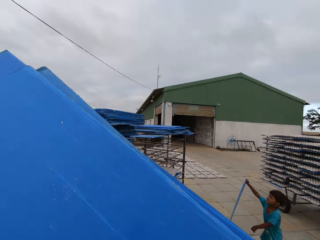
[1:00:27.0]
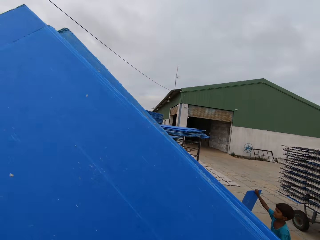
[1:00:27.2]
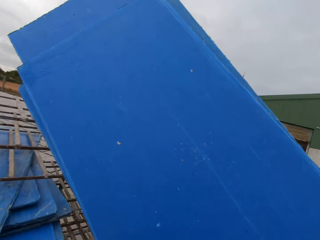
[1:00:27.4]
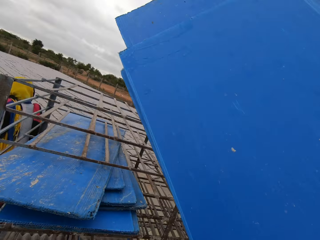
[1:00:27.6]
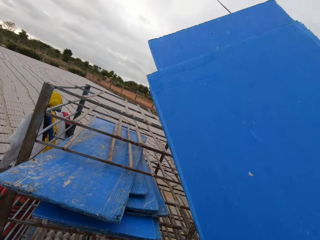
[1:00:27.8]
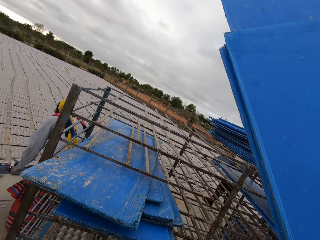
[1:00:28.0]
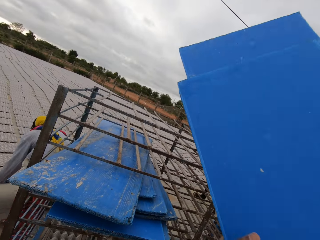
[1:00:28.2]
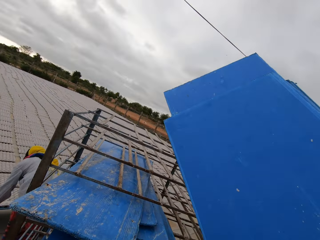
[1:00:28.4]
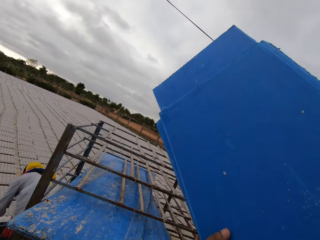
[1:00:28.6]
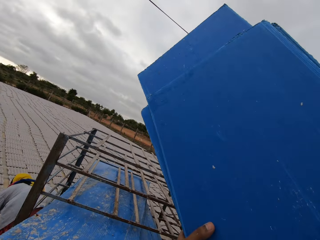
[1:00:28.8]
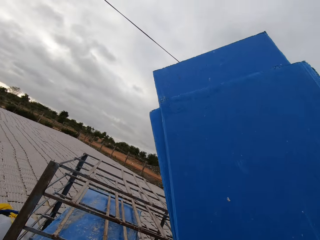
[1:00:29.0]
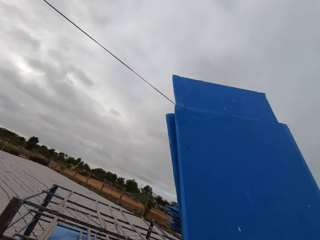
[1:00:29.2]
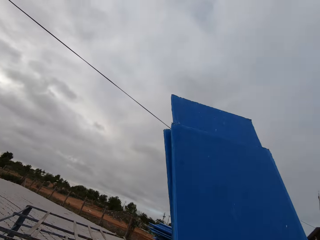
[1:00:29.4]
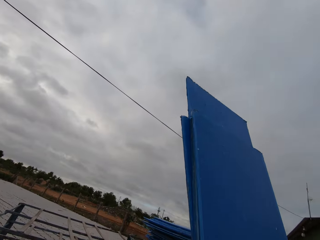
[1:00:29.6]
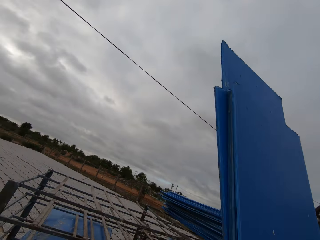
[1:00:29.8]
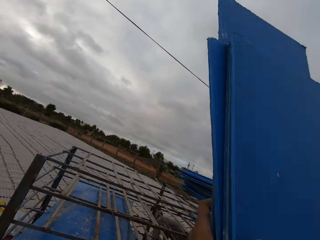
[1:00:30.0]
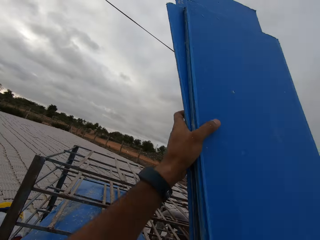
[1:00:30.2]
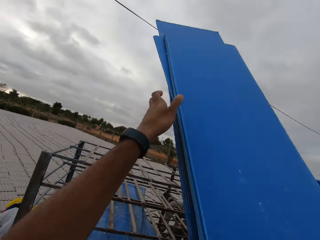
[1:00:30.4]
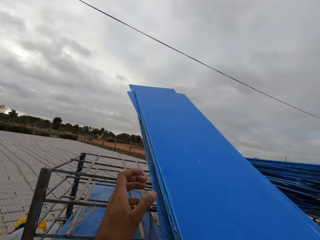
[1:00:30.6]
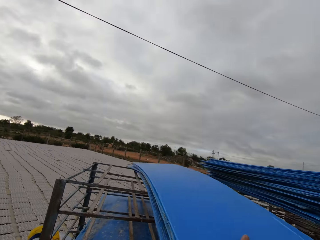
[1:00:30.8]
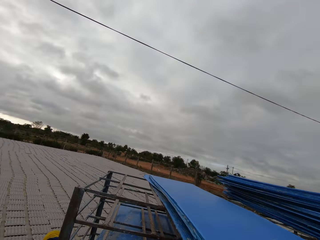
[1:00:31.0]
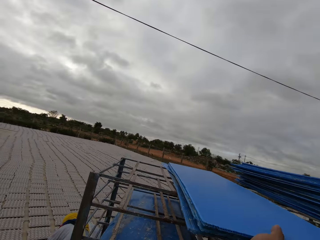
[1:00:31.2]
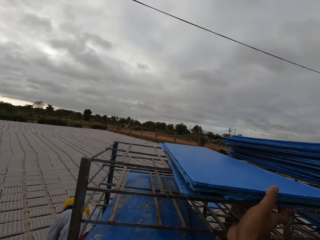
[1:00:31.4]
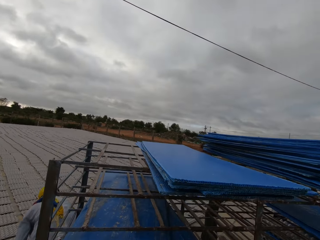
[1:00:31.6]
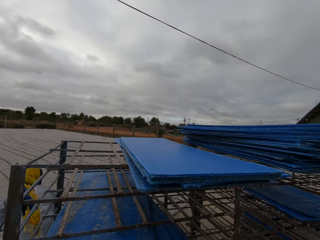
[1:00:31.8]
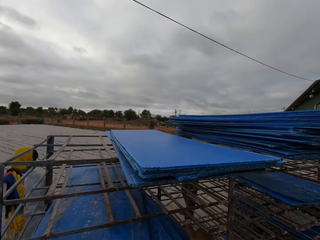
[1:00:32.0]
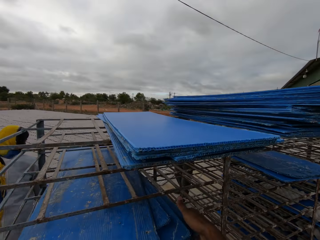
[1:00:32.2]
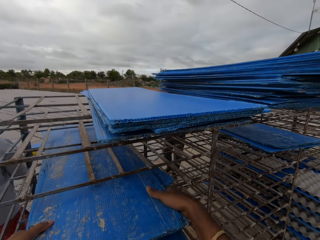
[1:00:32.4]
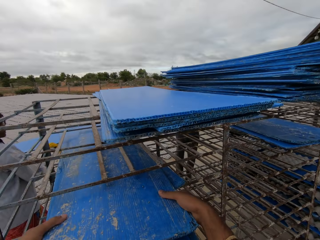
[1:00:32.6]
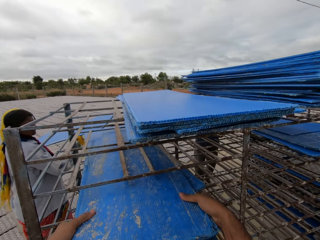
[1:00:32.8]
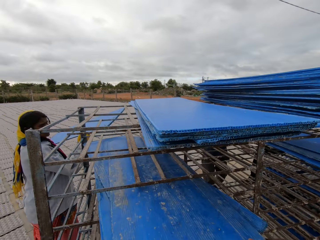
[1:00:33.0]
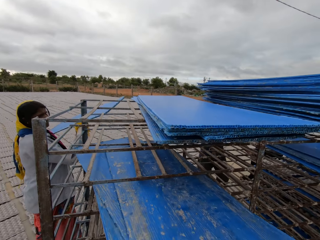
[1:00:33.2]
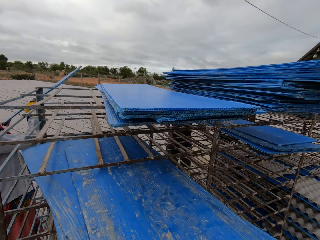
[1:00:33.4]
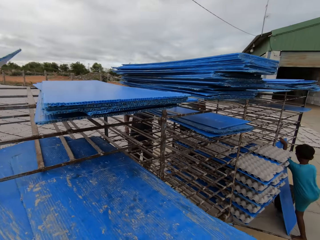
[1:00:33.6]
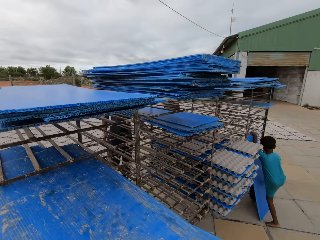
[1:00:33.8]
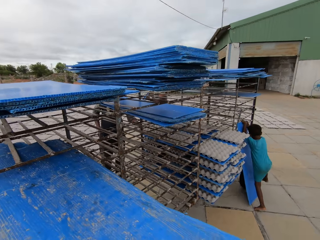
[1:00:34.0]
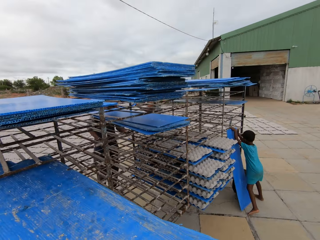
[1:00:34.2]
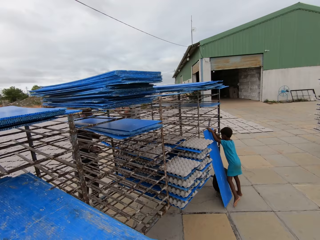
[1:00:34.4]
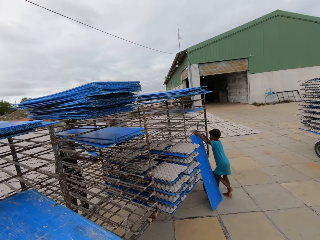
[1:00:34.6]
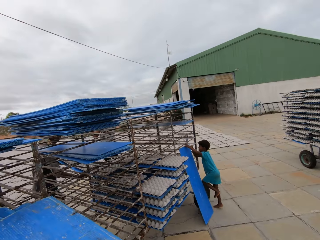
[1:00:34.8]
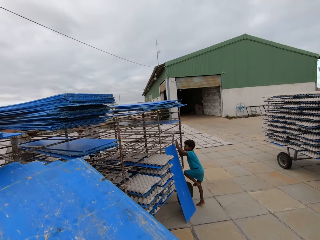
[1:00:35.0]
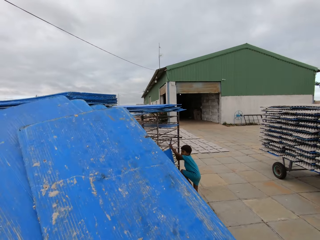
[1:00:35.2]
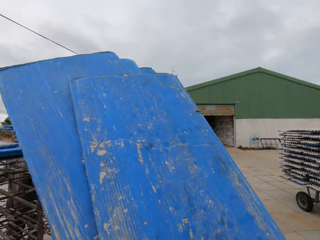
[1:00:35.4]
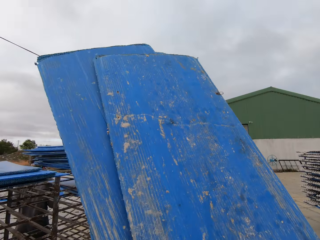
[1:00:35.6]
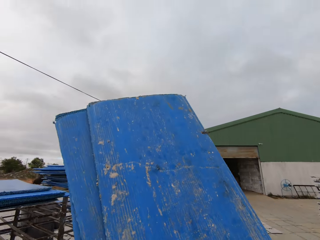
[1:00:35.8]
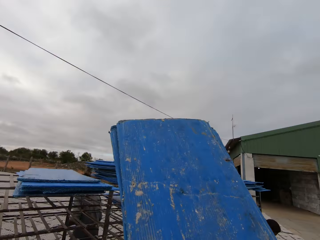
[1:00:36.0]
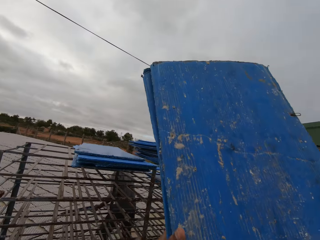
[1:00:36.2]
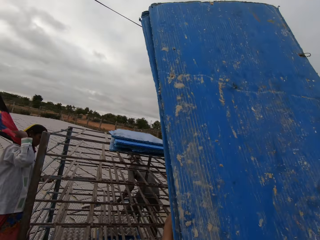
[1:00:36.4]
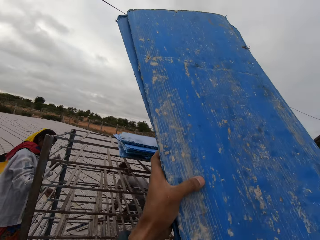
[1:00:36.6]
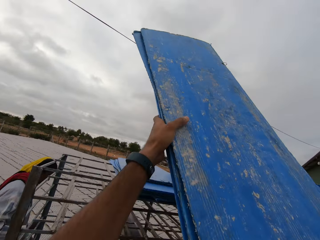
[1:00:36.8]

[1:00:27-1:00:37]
A boy holds the plastic tray with his right hand. A woman pours the crates on a plastic tray in her hands on the ground. The camera wearer takes his left hand off the plastic trays. He places the plastic trays on the trolley with his right hand. He pulls out some plastic trays or egg caskets from the trolley with his hands. He converses with the woman. The boy holds the trolley with his hands. A man pulls out a plastic tray from the trolley with his left hand. The man pulls out the plastic tray from the trolley with his hands. The camera wearer arranges the egg caskets on the trolley.

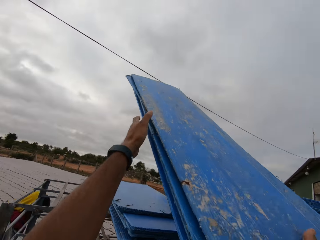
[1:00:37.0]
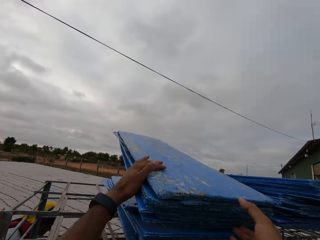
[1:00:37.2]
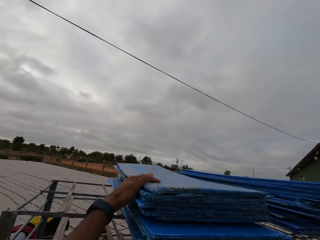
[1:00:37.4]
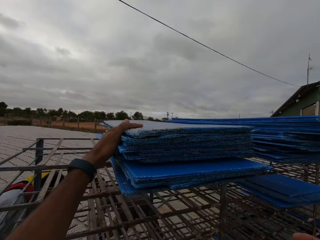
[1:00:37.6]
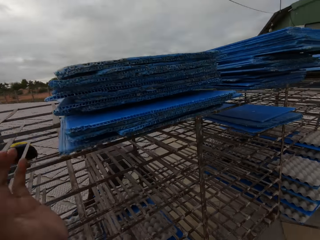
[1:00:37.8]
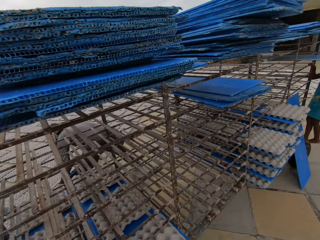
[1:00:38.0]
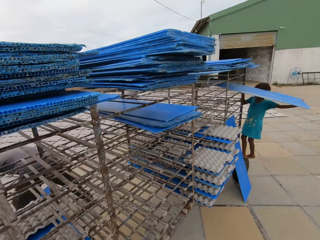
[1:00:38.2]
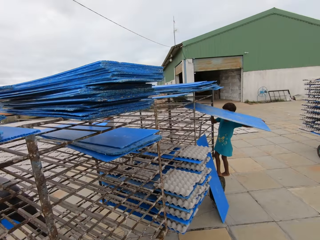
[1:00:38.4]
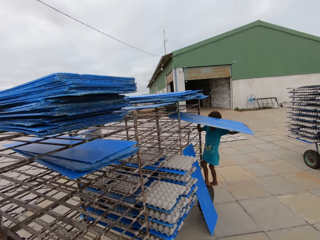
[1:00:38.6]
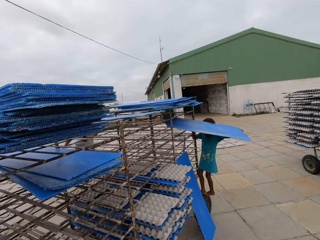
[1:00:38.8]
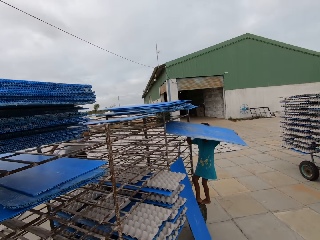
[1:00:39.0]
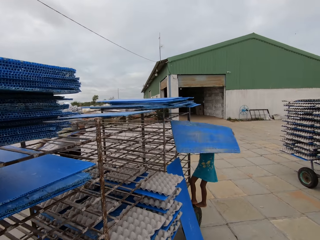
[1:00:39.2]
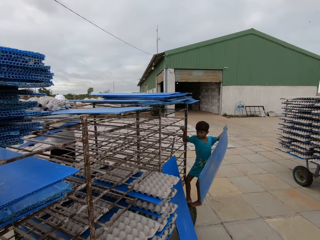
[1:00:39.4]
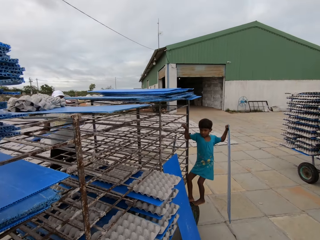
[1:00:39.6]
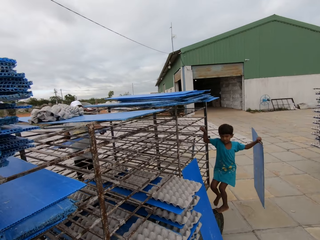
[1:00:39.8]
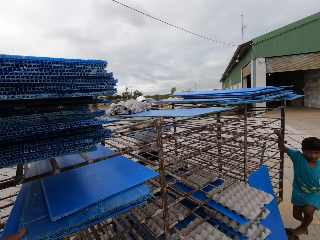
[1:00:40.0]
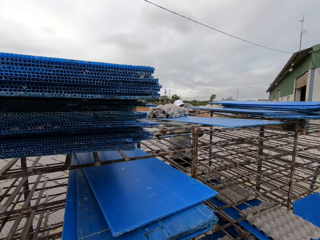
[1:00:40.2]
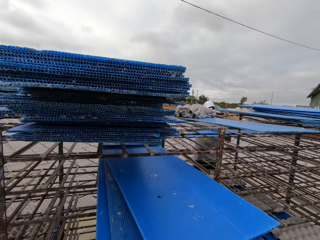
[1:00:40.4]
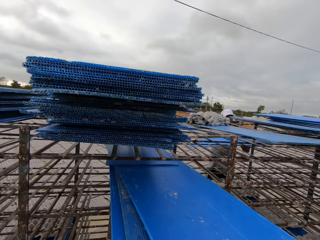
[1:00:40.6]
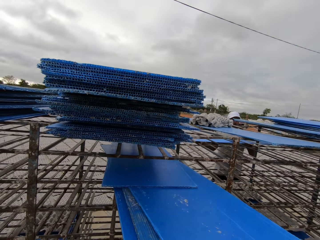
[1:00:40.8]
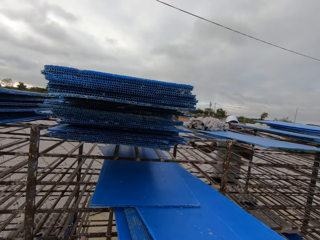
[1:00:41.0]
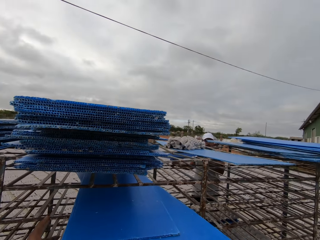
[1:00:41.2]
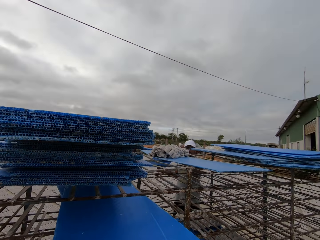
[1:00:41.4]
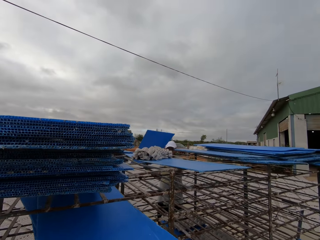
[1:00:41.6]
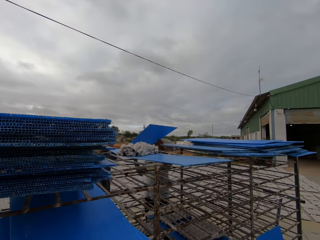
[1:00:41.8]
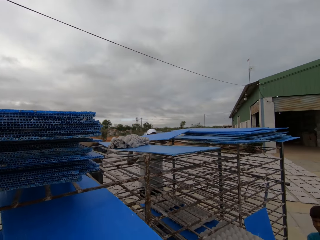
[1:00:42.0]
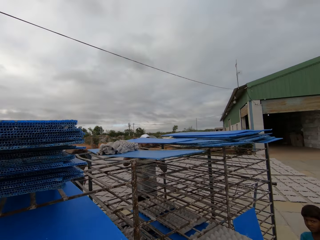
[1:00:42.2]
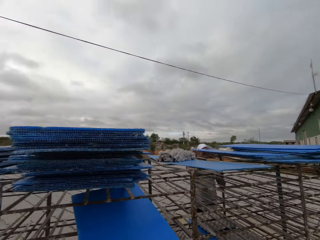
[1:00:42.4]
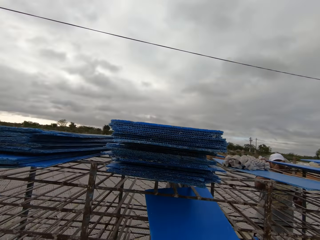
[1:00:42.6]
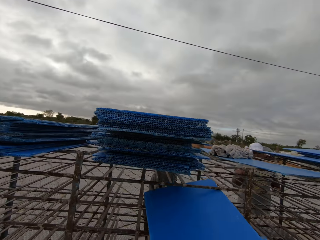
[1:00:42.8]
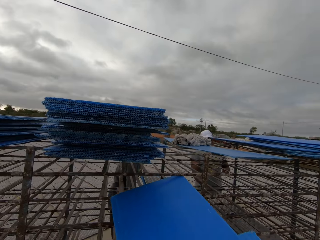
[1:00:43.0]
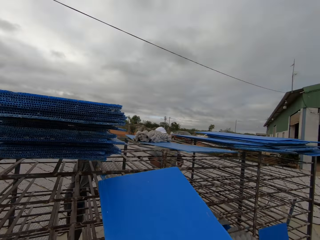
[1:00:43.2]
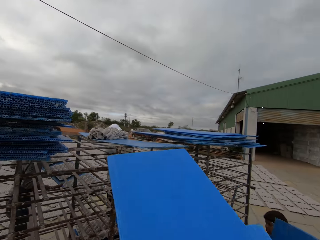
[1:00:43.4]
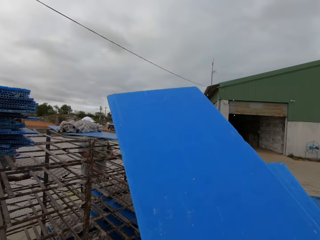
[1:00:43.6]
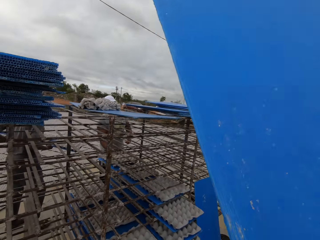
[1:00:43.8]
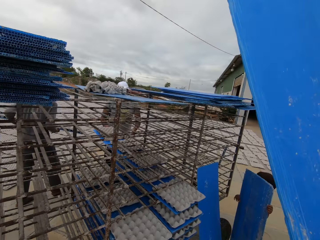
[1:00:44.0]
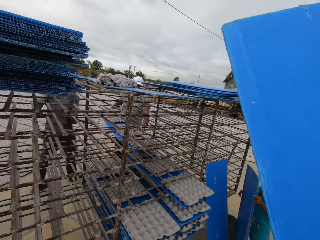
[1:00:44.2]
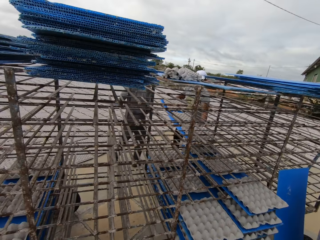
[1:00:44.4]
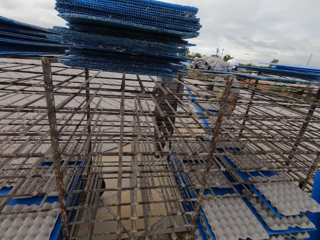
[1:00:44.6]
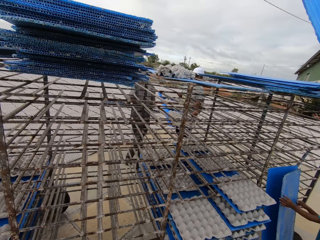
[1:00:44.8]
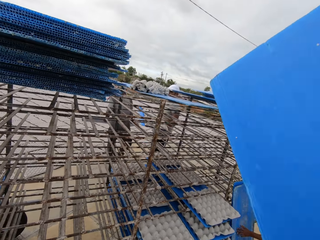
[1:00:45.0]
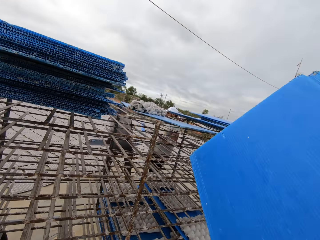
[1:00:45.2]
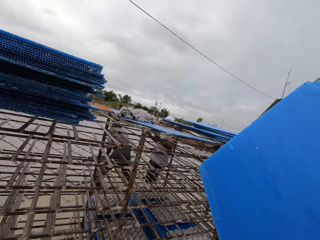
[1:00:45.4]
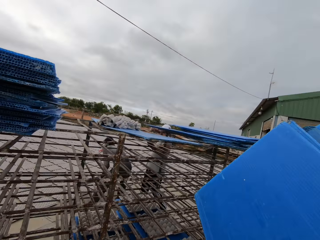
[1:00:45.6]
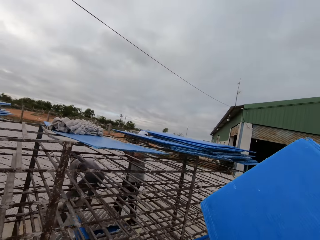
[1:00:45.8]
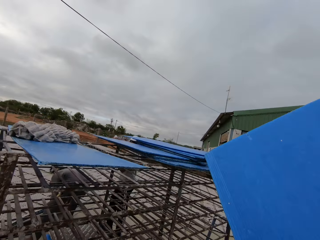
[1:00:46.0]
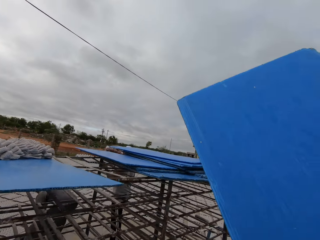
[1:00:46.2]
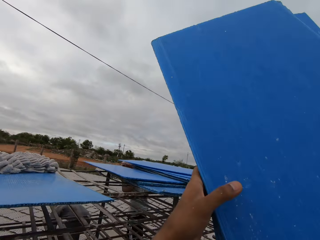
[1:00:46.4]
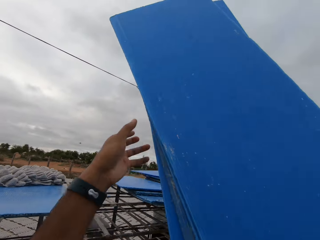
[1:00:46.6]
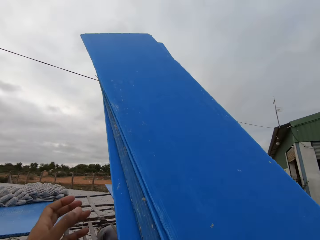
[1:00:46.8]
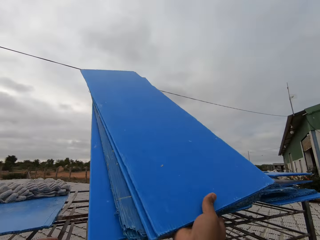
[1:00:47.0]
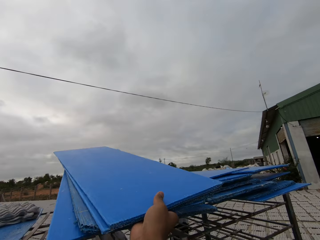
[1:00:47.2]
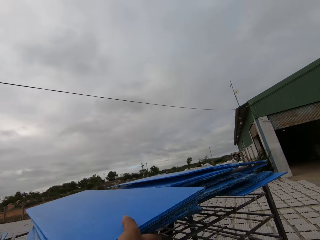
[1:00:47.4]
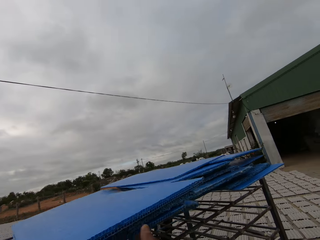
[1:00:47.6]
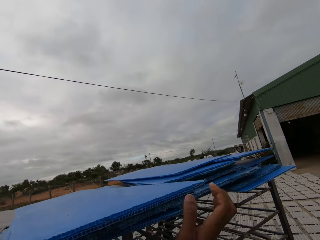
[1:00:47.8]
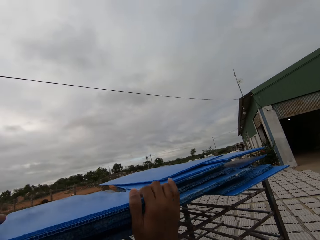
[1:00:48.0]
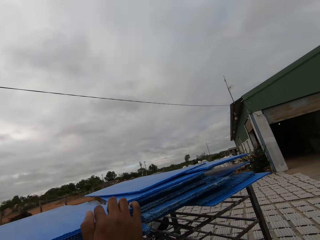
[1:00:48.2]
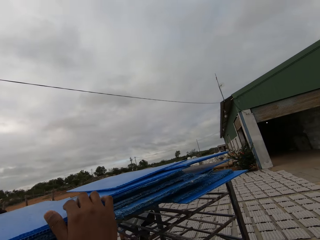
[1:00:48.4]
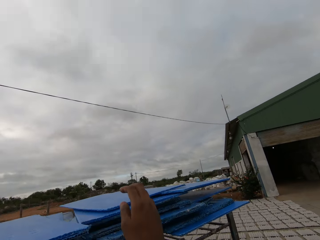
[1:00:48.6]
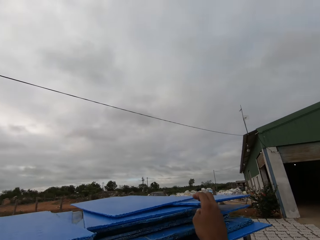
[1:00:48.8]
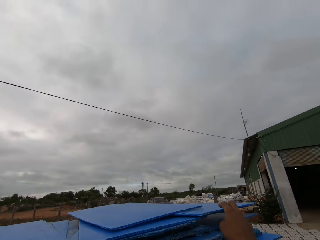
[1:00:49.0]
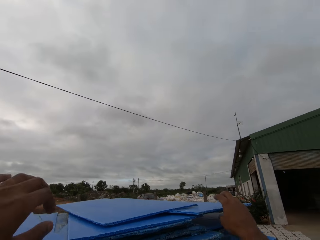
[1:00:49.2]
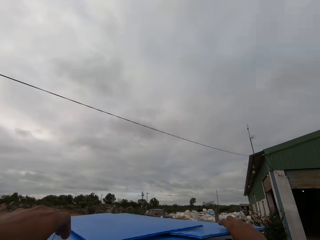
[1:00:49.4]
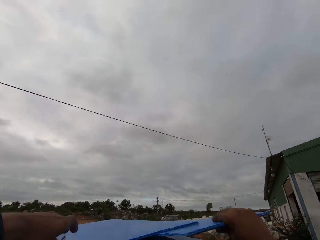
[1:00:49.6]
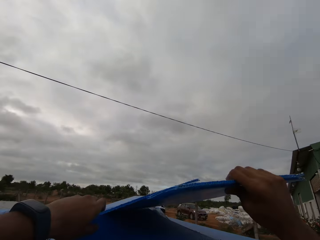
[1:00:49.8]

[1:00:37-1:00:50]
The camera wearer places the plastic trays on the plastic trays on the trolley with his hands. A woman pulls out a plastic tray from the trolley with her hands. A boy pulls out a plastic tray from the trolley with his left hand. A man pours the crates on the plastic tray on the ground with his hands. Another man holds a plastic tray in his hands. The camera wearer converses with the first man. He pulls out some plastic trays or egg caskets from the trolley with his hands. The first man places the plastic tray in his hands on the plastic trays with the camera wearer. The other man places the plastic tray in his hands on the trolley. The first man pulls out a plastic tray from the trolley with his hands. The camera wearer arranges the egg caskets on the trolley. The other man pulls out a plastic tray from the trolley with his hands. The boy holds a plastic tray with his hands. The first man pours the crates on the plastic tray on the ground with his hands. The camera wearer places the plastic trays in his right hand on the trolley. He adjusts the plastic tray with his right hand.
